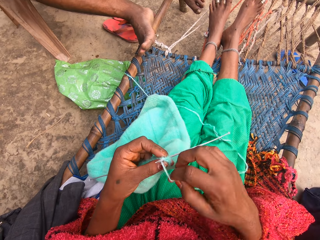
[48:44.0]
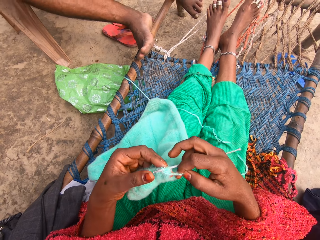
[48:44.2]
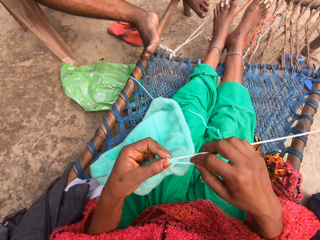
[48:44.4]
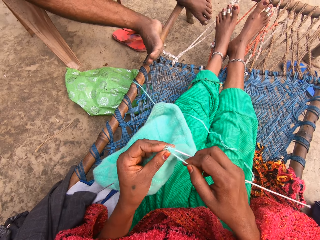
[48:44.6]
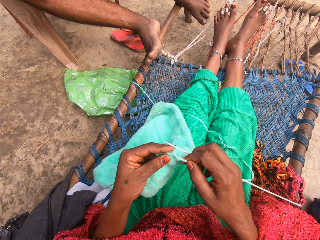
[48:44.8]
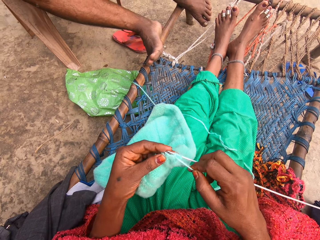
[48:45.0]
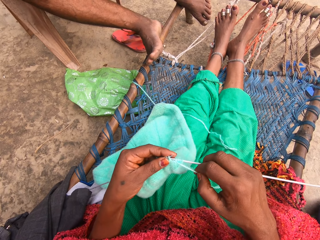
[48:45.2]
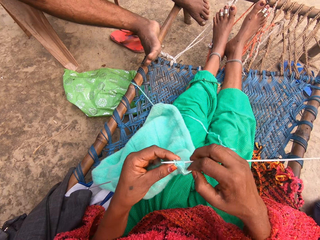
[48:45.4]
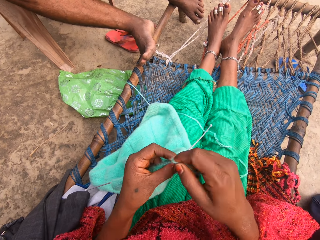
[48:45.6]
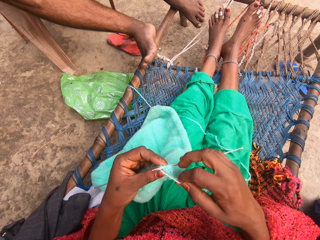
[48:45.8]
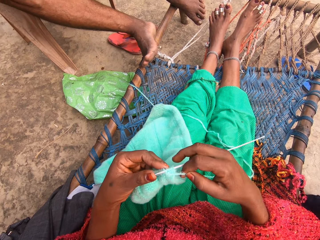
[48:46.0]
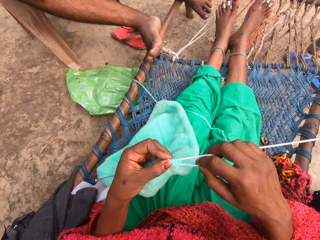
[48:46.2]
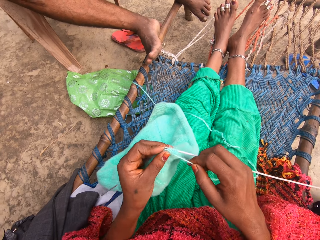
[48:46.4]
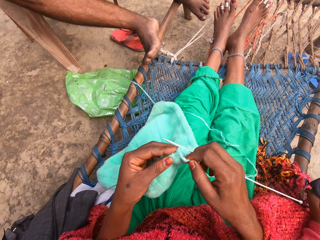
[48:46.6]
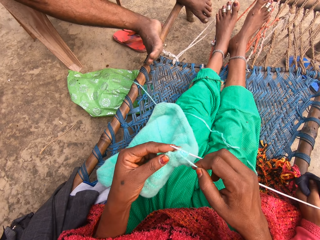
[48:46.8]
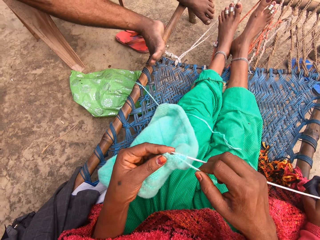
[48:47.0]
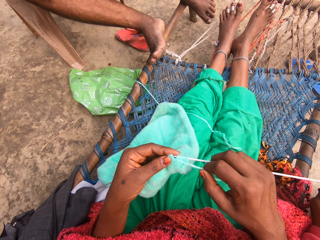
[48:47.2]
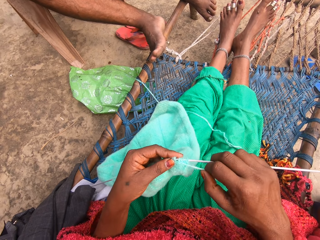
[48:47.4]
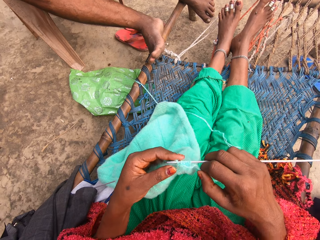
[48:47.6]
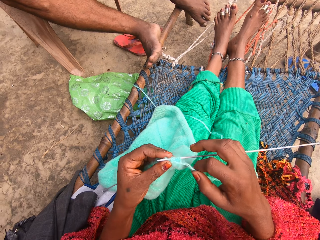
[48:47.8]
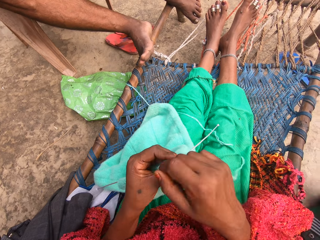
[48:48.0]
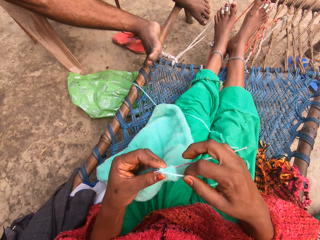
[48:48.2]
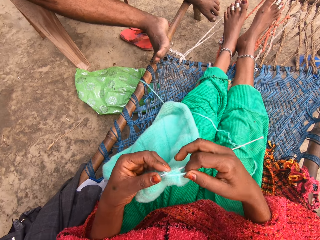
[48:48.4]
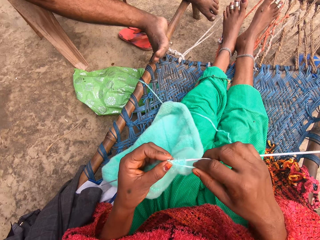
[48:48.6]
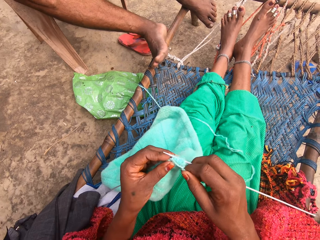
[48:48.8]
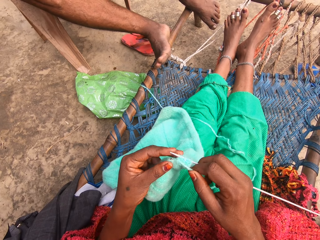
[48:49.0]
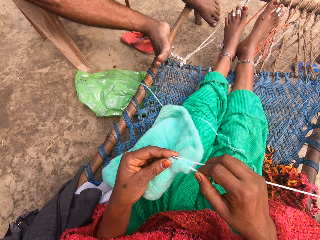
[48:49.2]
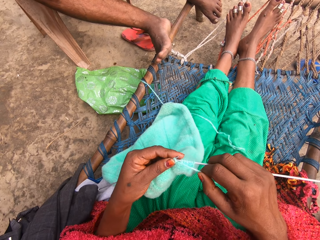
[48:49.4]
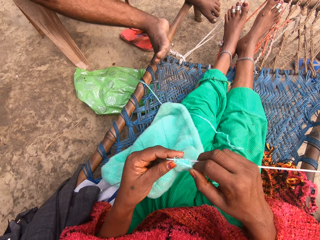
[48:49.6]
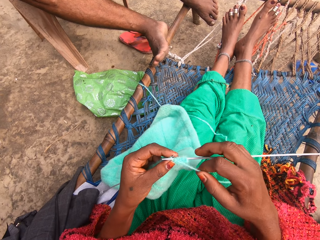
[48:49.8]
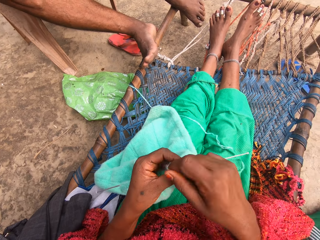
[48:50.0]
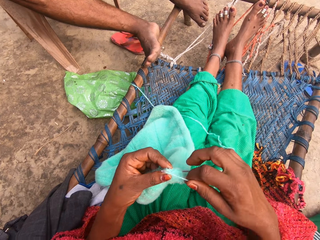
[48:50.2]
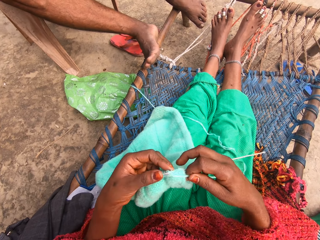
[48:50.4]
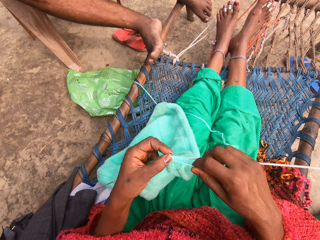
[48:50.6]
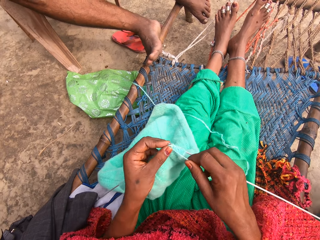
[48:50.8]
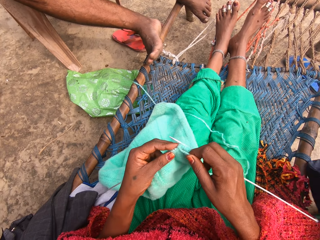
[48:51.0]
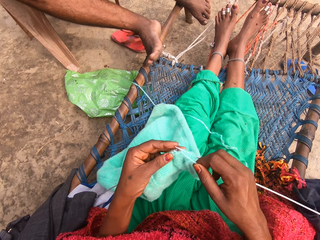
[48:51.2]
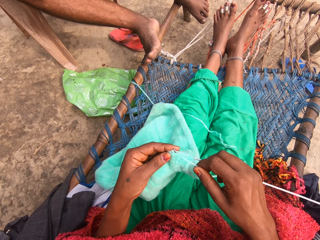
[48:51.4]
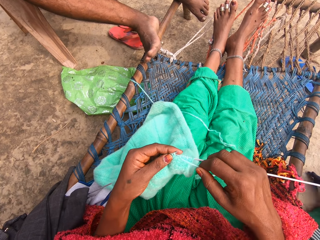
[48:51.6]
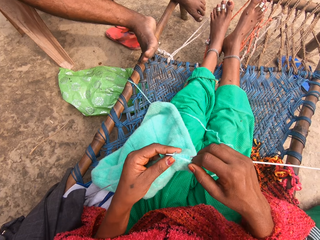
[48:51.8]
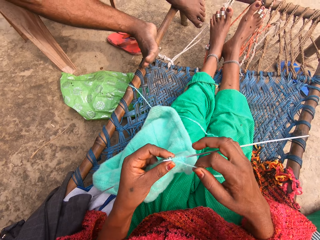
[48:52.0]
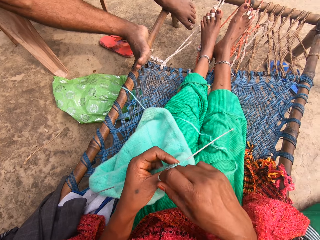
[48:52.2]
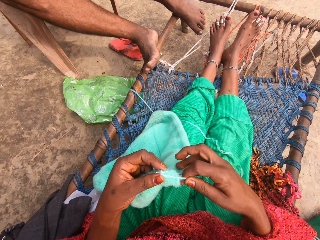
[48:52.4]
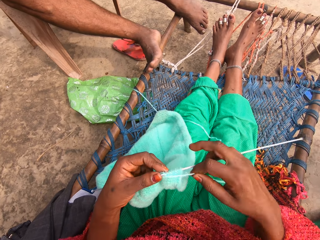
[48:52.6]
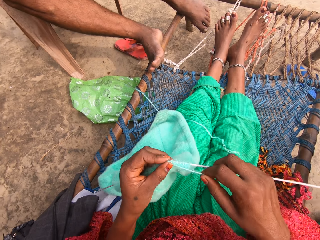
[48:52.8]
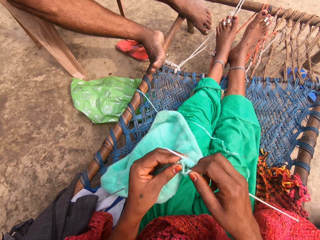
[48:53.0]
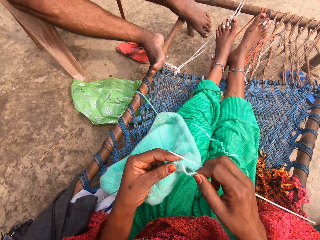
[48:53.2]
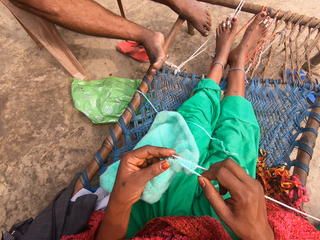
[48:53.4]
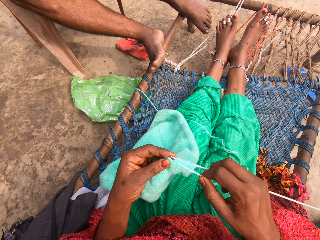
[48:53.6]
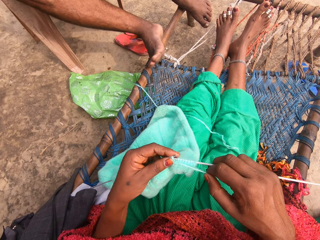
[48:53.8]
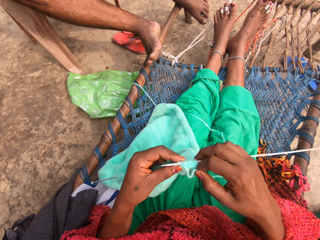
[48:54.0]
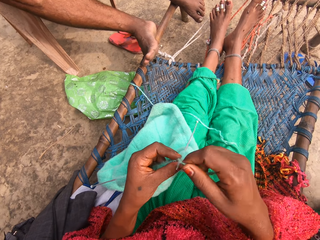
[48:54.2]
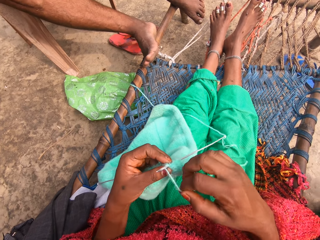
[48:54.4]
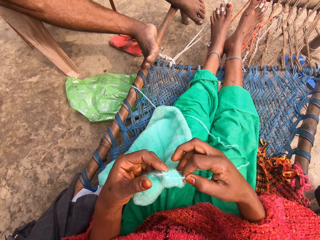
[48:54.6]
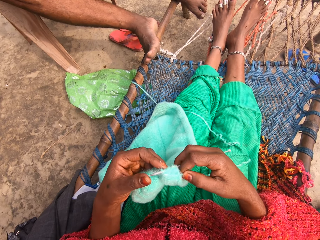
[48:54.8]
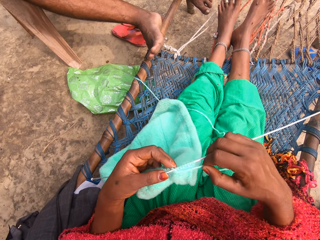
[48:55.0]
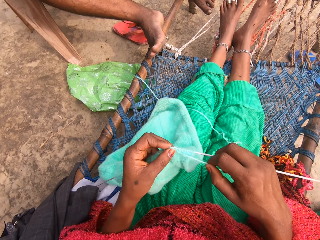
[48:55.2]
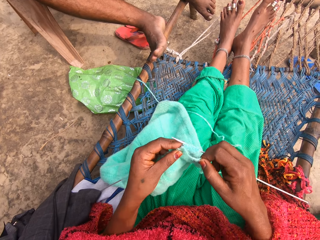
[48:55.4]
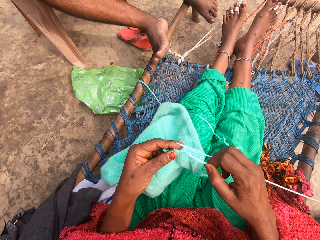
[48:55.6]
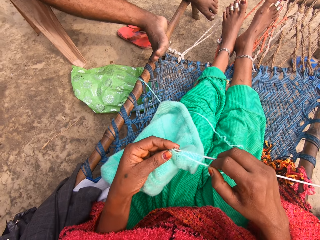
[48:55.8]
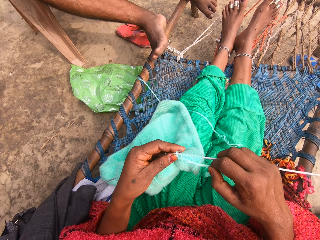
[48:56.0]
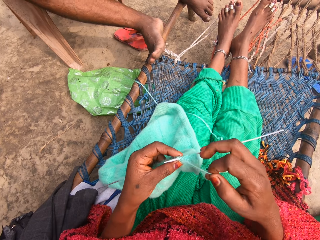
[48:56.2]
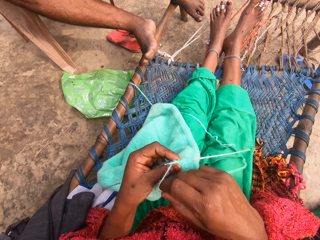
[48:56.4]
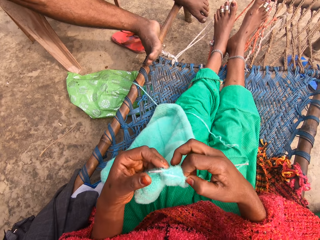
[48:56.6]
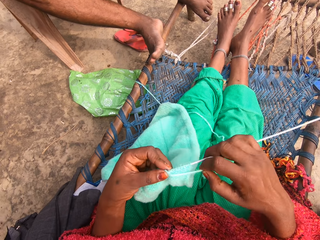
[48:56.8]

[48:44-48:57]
The camera wearer rolls the yarn around one of the knitting needles. They knit the fabric with the knitting needles. They roll the yarn around one of the knitting needles. They knit the fabric with the knitting needles. They roll the yarn around one of the knitting needles. They knit the fabric with the knitting needles. They roll the yarn around one of the knitting needles. They knit the fabric with the knitting needles. They roll the yarn around one of the knitting needles. They knit the fabric with the knitting needles. They roll the yarn around one of the knitting needles. They knit the fabric with the knitting needles.

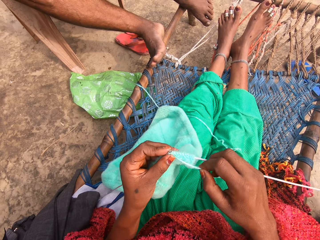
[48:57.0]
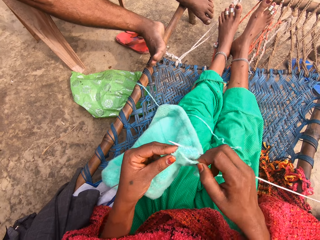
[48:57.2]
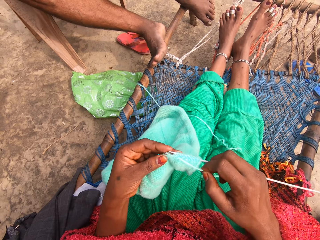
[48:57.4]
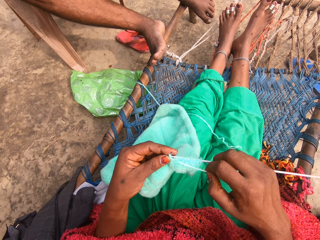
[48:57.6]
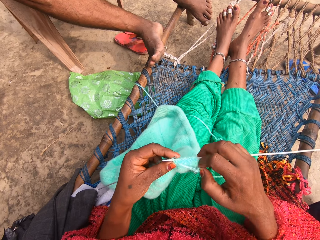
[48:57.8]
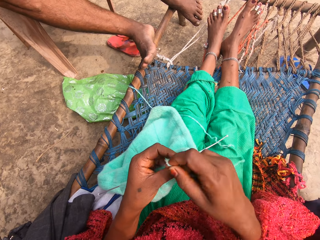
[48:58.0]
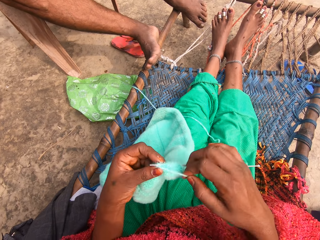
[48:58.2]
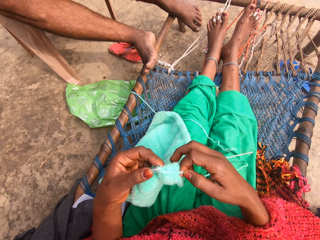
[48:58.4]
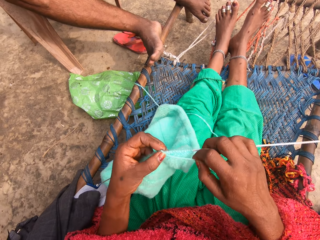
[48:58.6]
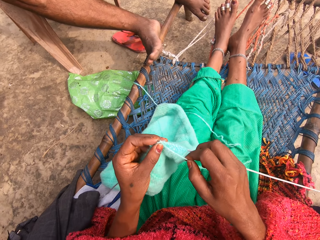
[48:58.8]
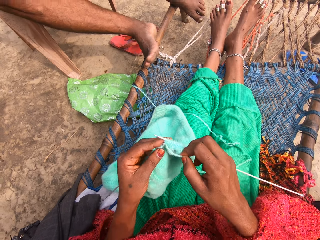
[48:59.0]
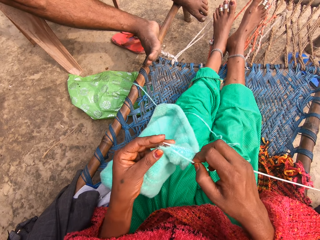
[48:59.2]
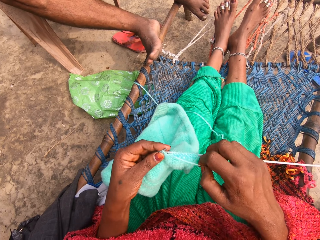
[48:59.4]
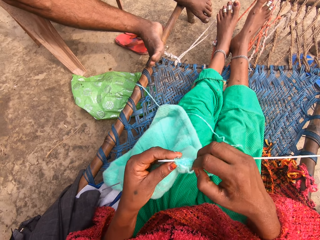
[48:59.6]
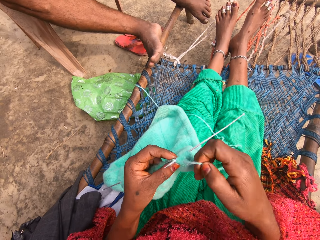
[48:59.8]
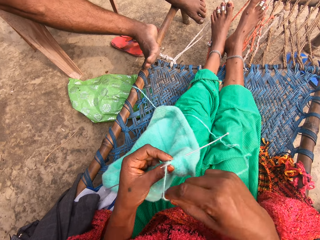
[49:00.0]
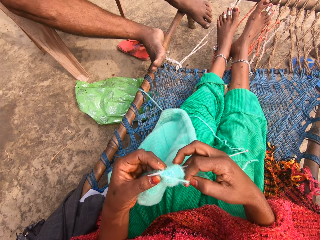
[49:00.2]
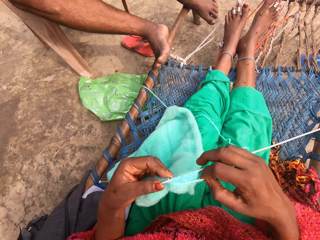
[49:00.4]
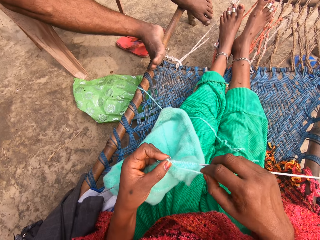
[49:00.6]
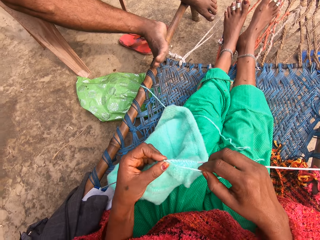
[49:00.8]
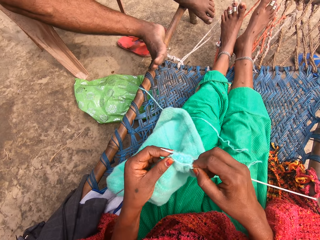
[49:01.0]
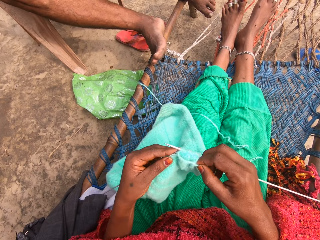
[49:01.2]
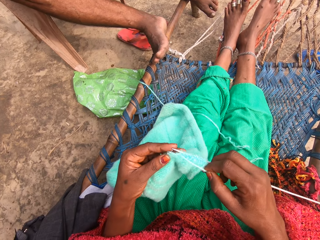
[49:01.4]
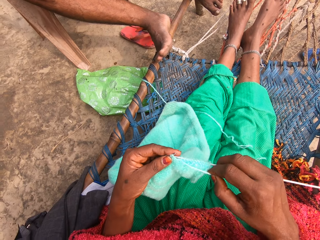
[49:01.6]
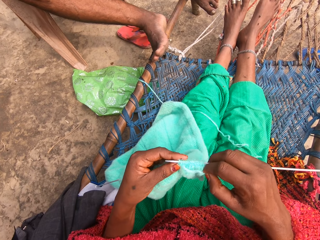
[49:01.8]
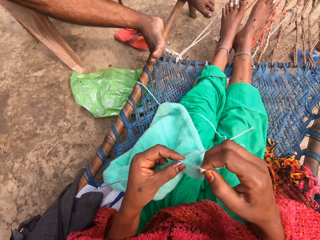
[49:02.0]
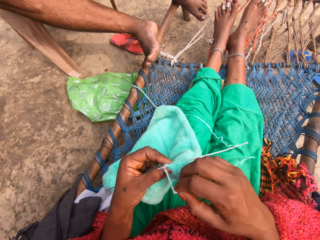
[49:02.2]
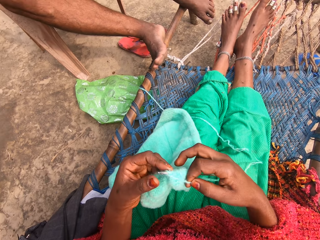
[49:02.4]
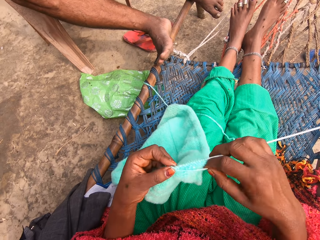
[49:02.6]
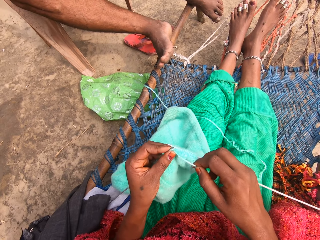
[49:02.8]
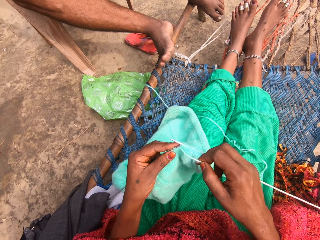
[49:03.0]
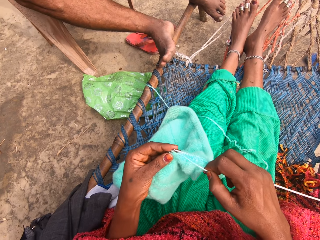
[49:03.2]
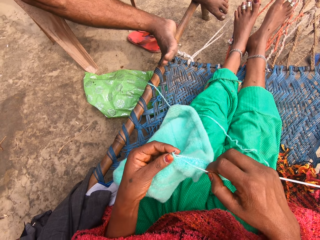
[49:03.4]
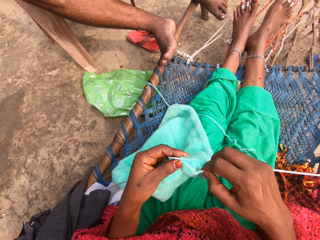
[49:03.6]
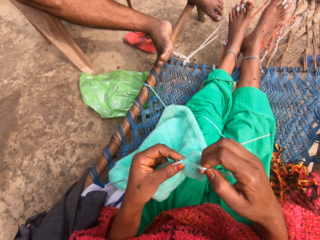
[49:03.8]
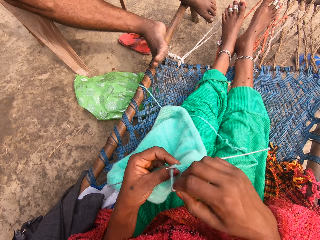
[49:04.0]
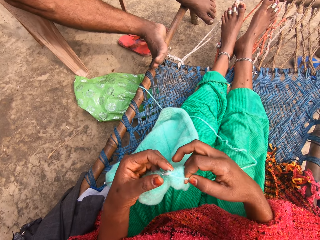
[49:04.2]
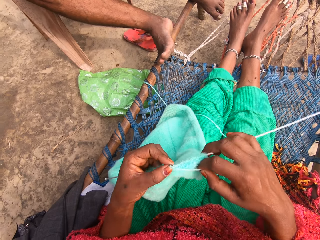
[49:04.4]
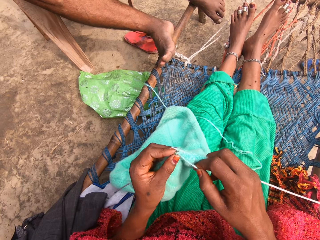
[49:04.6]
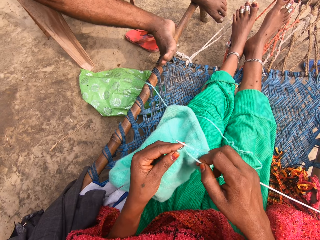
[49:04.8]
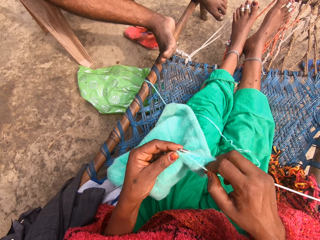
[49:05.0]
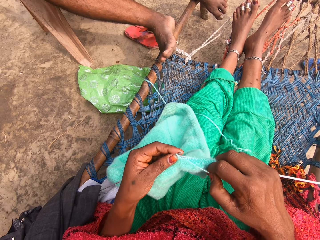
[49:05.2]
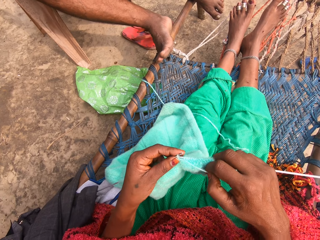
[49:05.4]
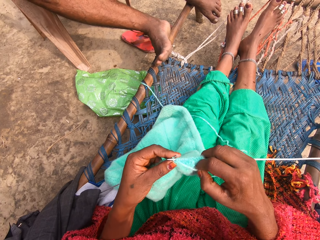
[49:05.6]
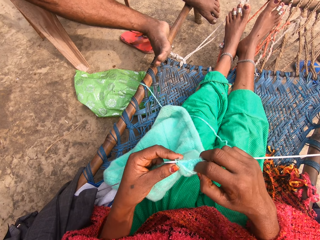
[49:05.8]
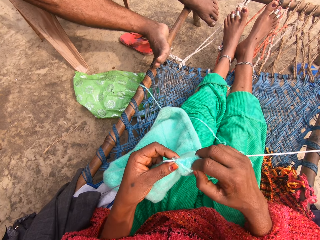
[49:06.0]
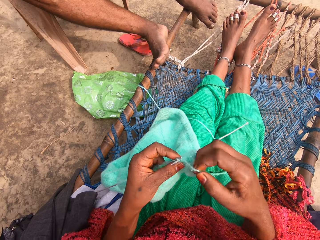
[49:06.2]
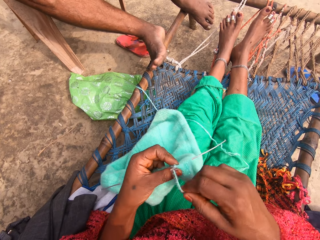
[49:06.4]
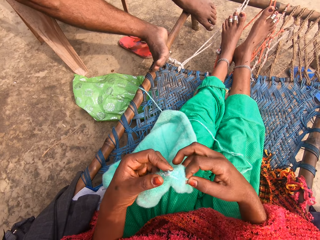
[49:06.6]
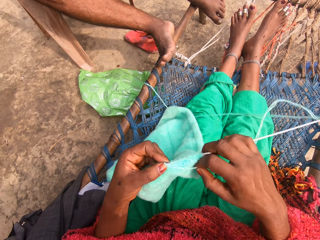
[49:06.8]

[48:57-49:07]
The camera wearer rolls the yarn around one of the knitting needles. They knit the fabric with the knitting needles. They roll the yarn around one of the knitting needles. They knit the fabric with the knitting needles. They roll the yarn around one of the knitting needles. They knit the fabric with the knitting needles. They roll the yarn around one of the knitting needles. They knit the fabric with the knitting needles. They roll the yarn around one of the knitting needles. They knit the fabric with the knitting needles. They roll the yarn around one of the knitting needles.
